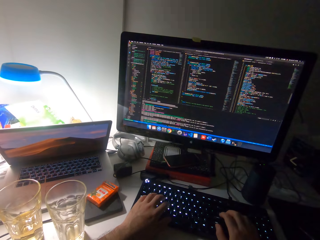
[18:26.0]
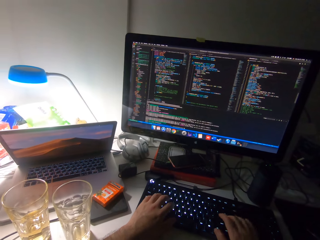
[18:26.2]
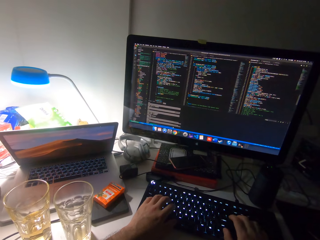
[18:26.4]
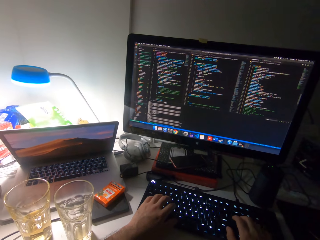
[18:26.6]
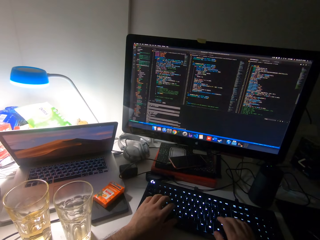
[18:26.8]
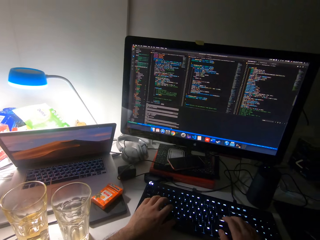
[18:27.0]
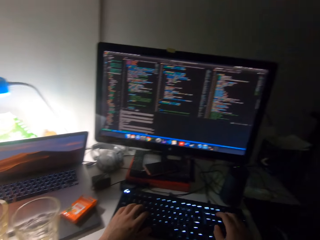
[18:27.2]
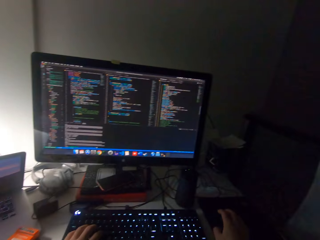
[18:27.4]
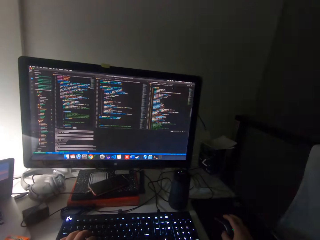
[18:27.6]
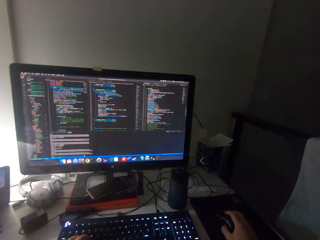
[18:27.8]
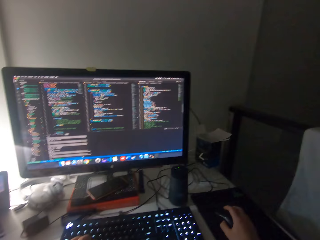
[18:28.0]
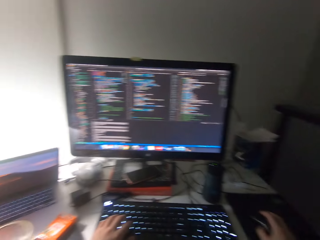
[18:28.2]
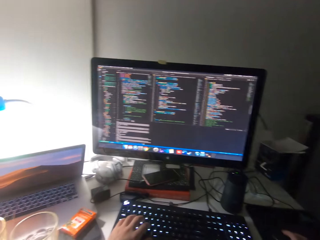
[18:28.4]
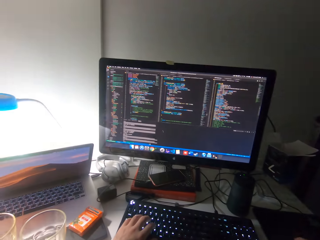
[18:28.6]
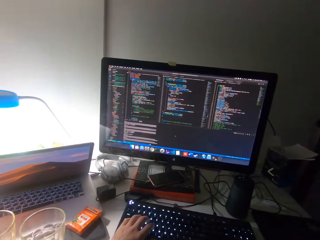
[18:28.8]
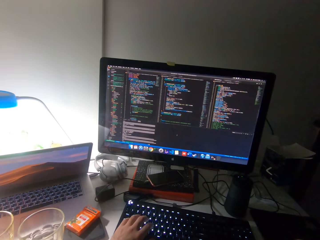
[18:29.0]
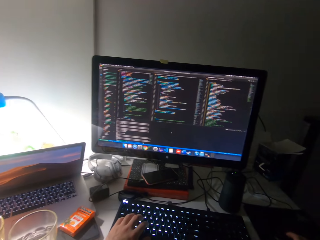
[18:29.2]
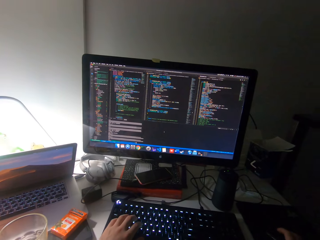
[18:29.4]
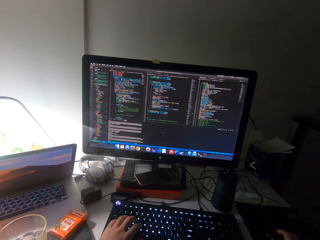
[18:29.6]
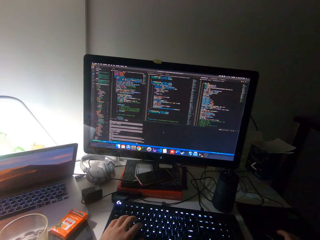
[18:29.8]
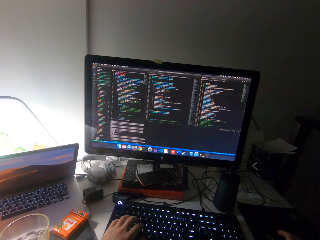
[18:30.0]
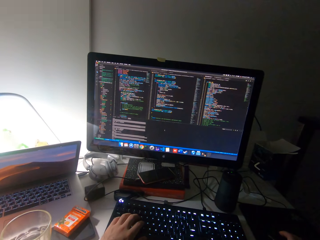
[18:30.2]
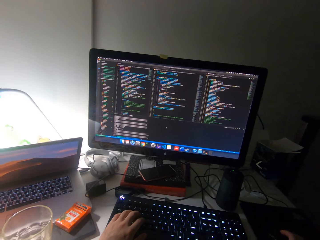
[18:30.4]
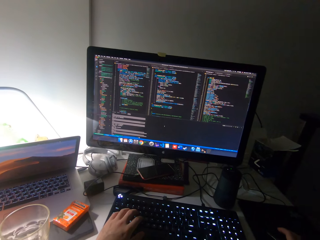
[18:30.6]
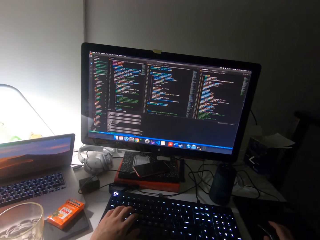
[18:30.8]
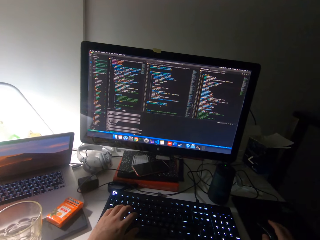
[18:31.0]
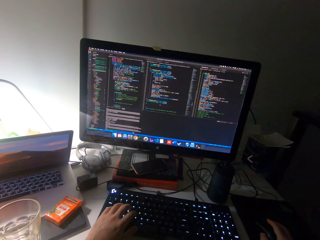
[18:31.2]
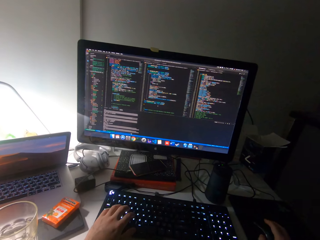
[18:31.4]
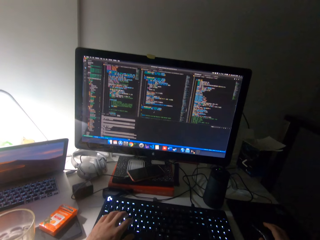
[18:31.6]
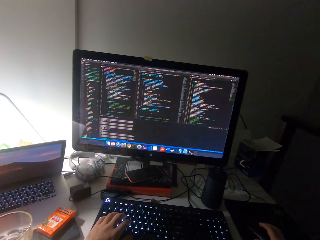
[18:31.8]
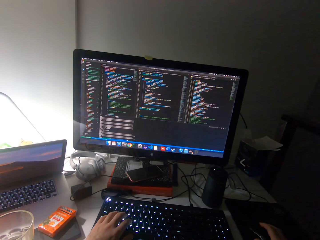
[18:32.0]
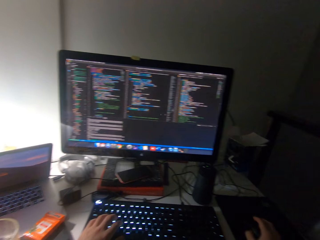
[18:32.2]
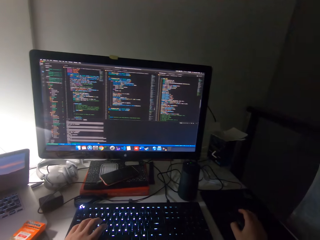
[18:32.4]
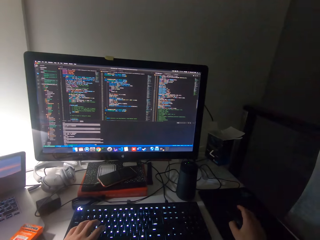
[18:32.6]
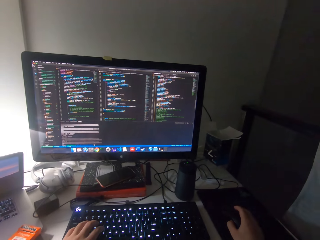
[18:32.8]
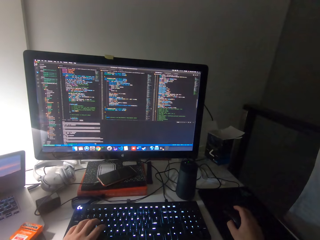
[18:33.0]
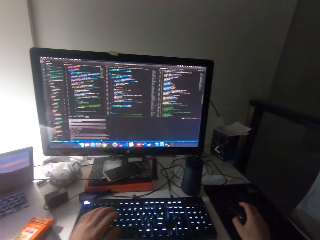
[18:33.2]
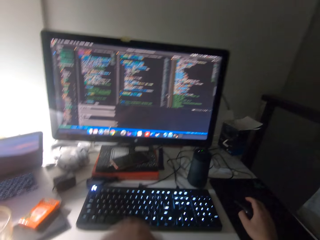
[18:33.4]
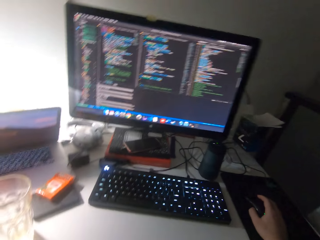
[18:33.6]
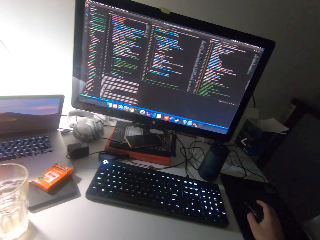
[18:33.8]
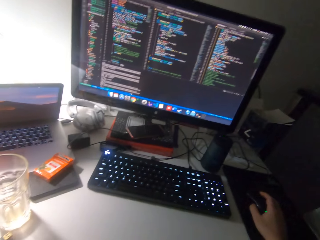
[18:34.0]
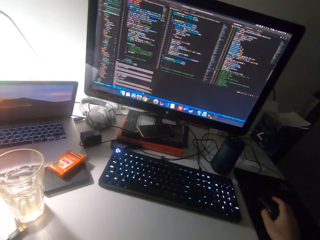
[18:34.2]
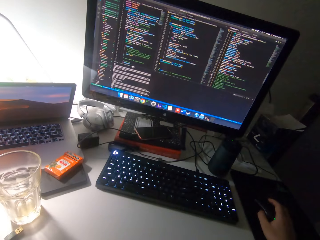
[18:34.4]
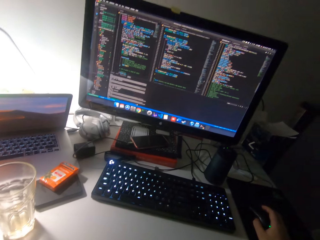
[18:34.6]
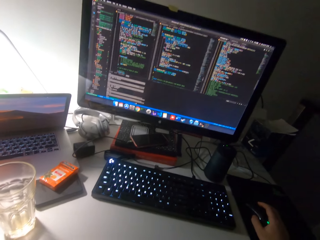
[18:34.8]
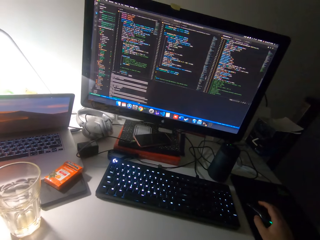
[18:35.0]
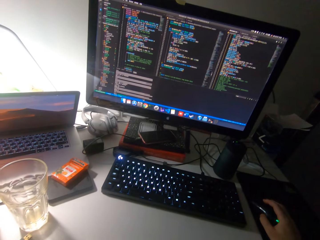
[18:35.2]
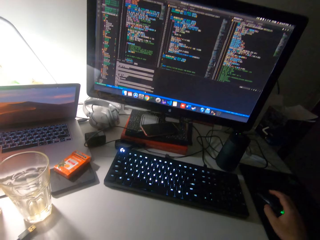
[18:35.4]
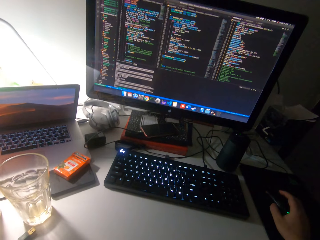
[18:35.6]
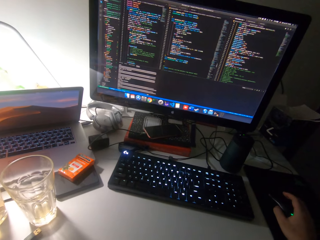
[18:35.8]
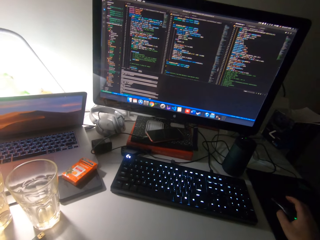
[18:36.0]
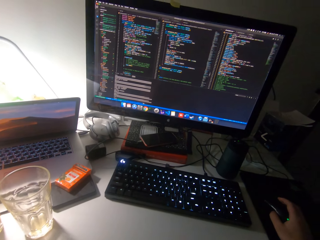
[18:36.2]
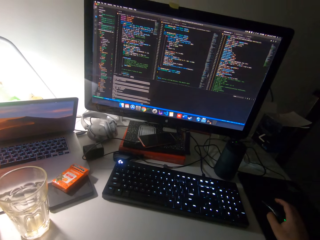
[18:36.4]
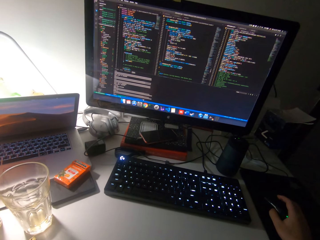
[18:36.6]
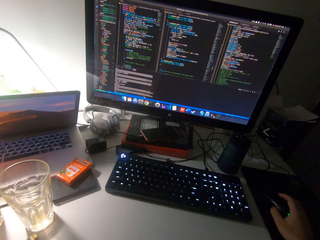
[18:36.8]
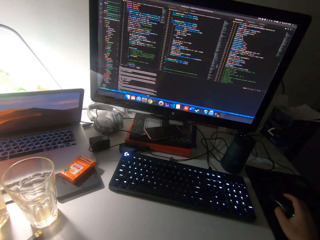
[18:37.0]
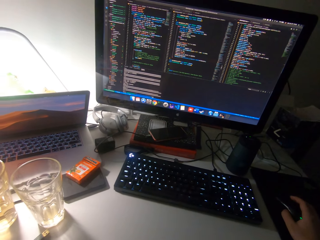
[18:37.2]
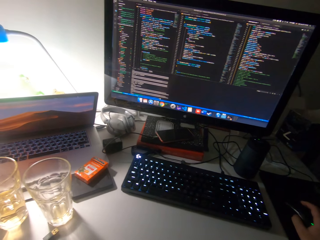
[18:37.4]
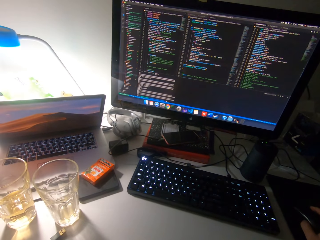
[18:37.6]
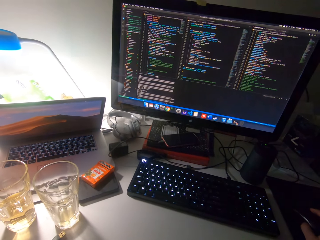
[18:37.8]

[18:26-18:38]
The camera wearer moves a camera. They scroll a mouse. They operate the monitor with the mouse.

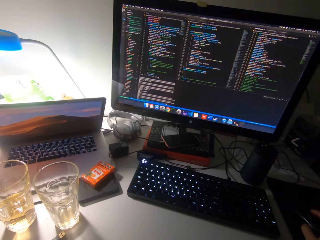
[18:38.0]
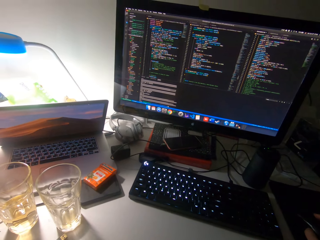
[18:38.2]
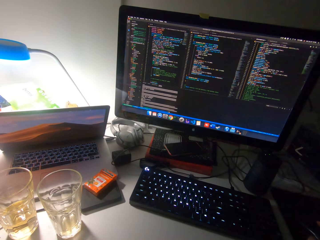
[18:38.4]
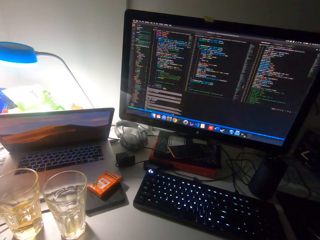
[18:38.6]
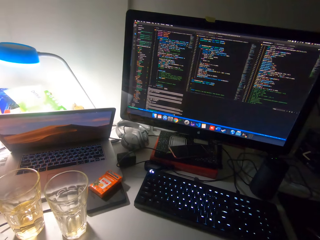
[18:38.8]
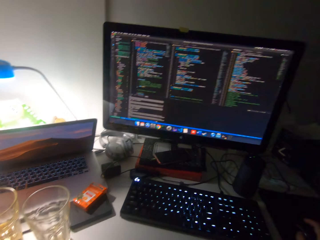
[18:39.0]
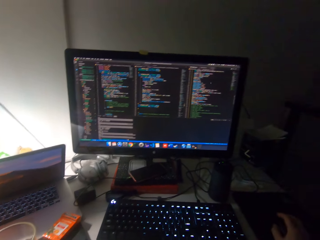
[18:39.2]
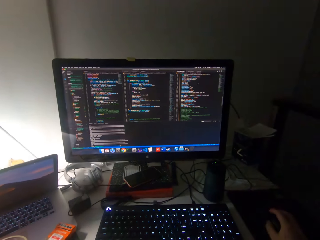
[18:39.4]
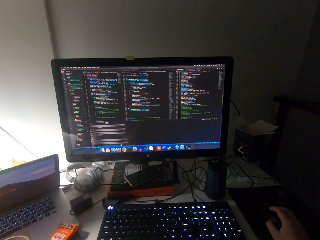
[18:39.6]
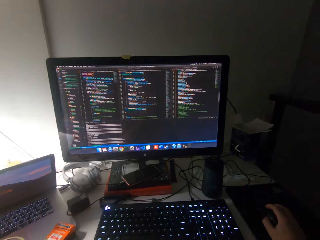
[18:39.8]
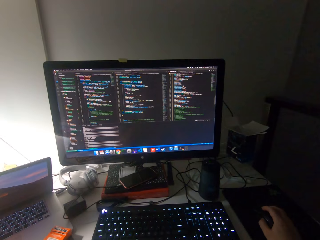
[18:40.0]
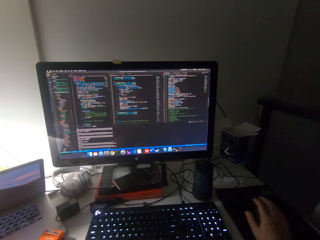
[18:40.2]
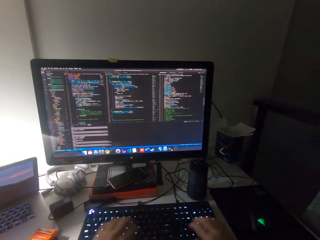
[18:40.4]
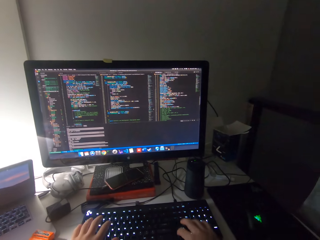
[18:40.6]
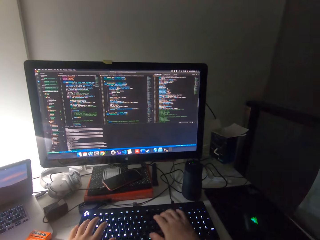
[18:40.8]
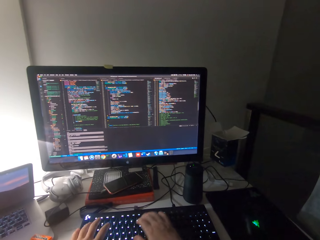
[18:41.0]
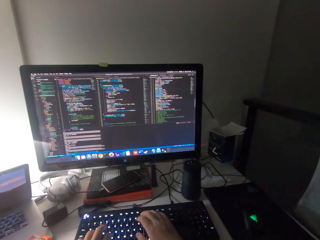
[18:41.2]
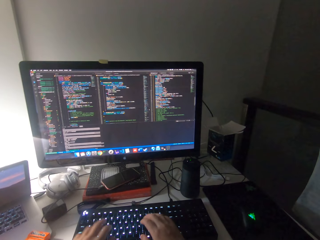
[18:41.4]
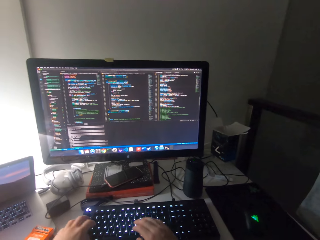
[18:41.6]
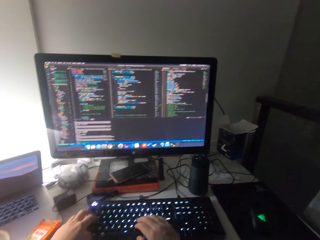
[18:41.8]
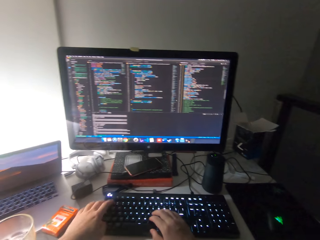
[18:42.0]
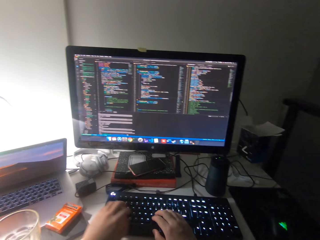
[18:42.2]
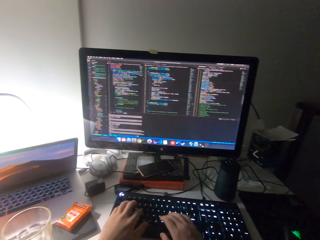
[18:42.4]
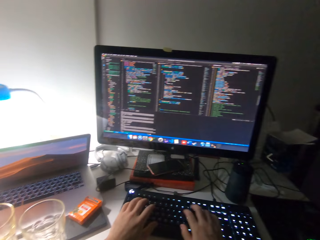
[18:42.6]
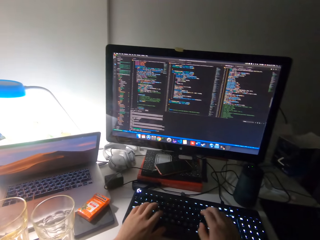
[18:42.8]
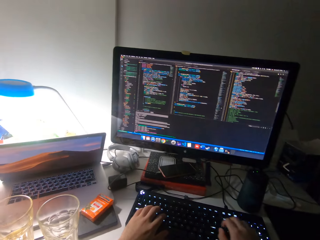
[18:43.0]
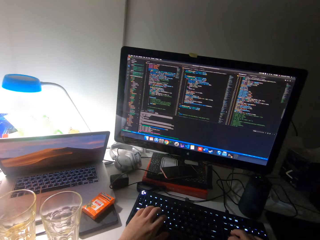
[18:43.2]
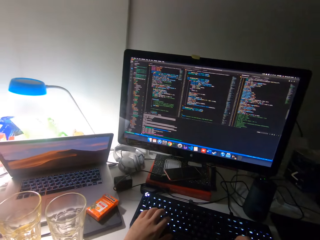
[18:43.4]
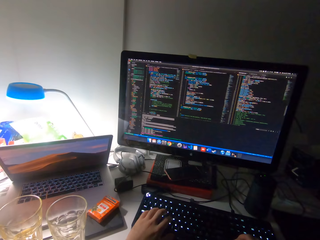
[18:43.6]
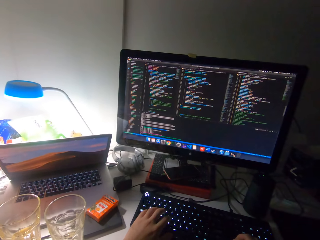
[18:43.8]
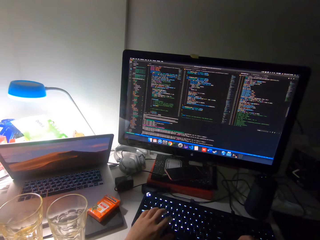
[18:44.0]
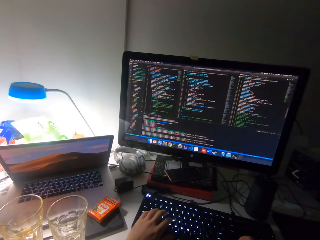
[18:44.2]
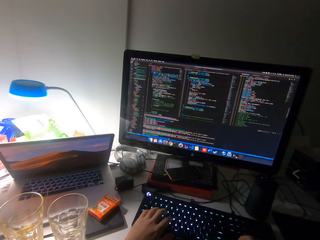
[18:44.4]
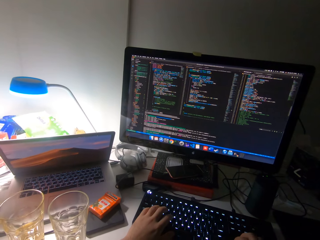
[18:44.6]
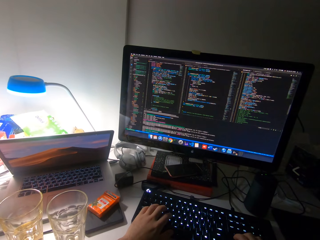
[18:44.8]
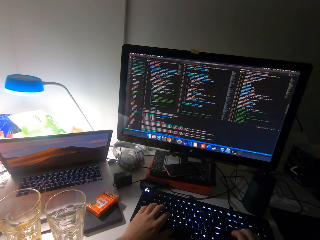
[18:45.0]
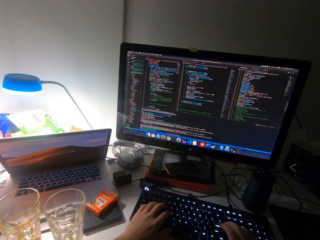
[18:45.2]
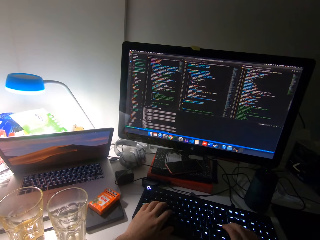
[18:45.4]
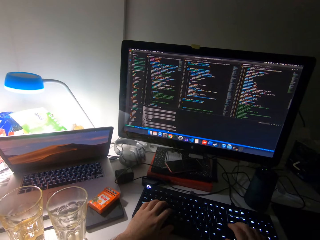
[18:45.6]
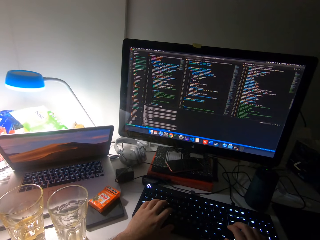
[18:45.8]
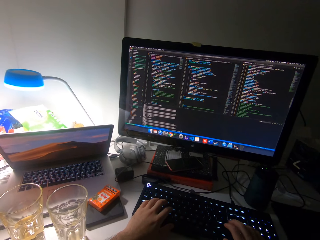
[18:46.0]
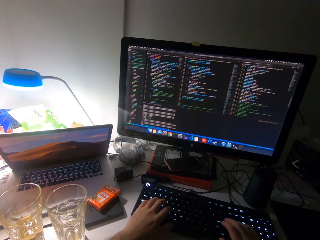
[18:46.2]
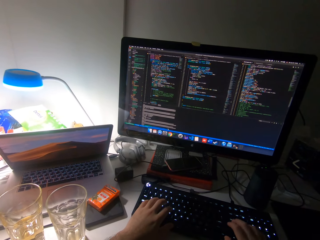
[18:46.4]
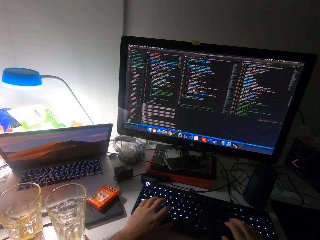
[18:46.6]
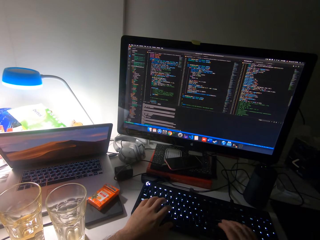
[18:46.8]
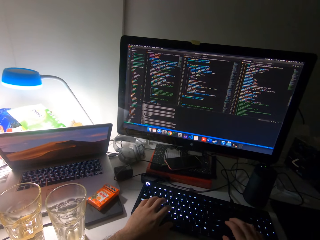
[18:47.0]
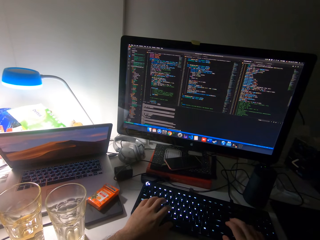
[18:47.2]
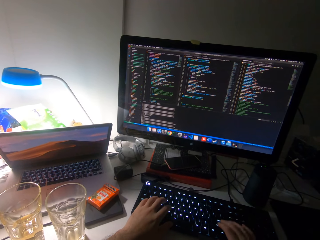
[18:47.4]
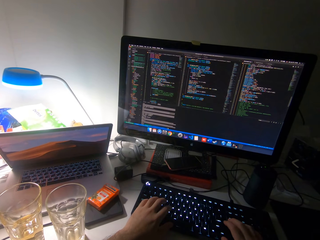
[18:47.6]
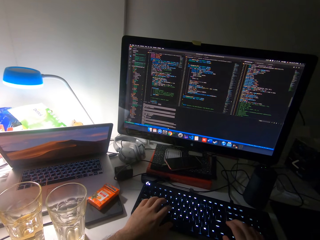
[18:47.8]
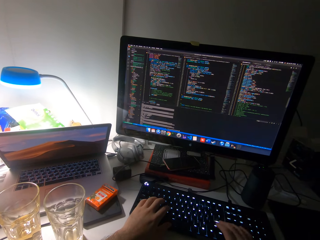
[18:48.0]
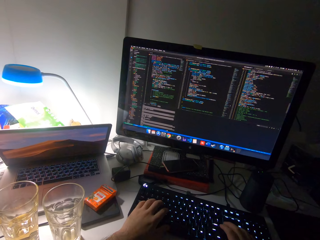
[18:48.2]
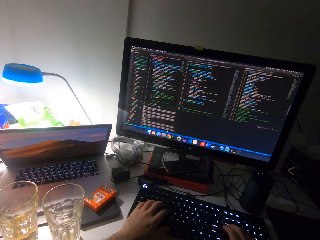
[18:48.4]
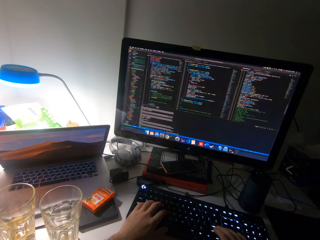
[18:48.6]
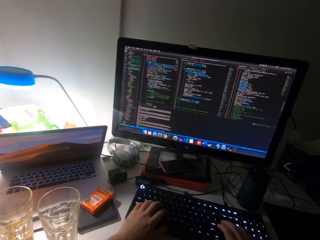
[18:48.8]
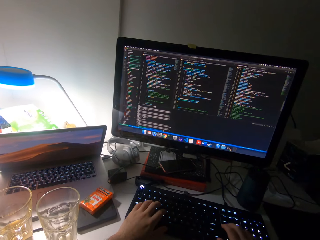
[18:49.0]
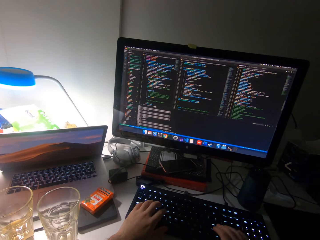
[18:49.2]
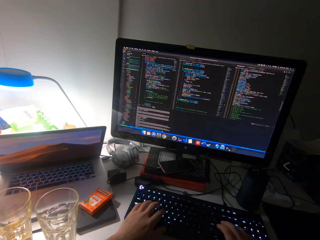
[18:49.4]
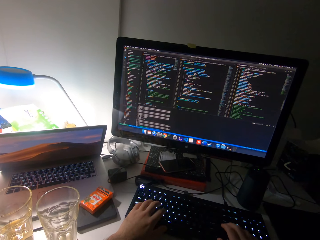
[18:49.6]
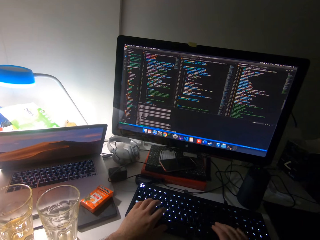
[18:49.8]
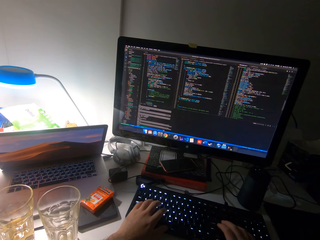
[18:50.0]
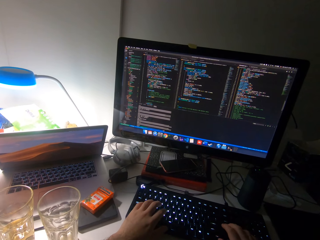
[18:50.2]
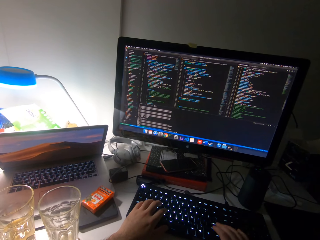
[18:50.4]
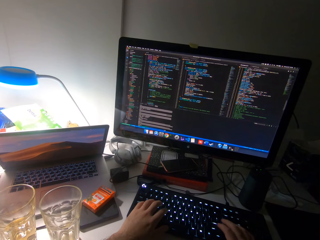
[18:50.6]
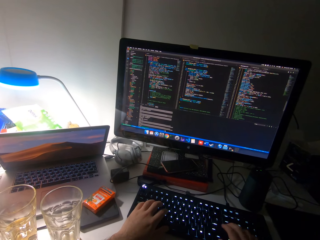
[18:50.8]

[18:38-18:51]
The camera wearer moves a camera. They type on a keyboard.
